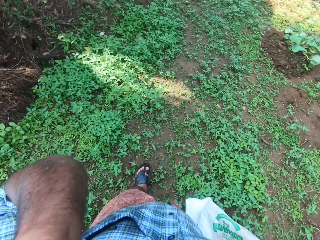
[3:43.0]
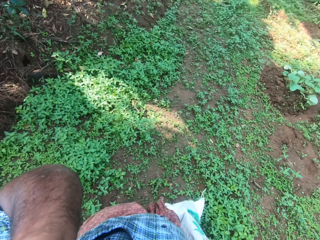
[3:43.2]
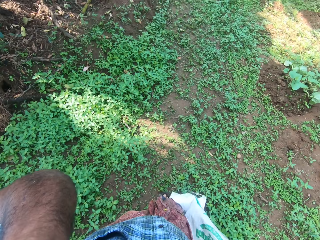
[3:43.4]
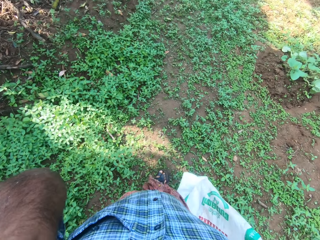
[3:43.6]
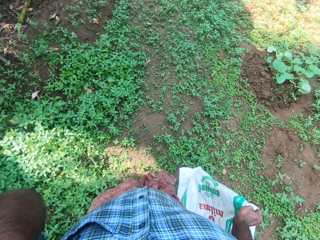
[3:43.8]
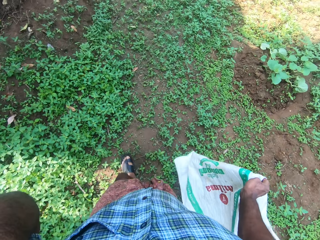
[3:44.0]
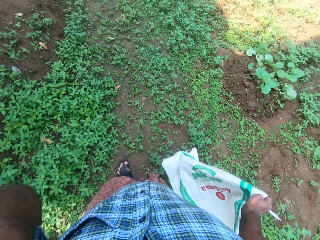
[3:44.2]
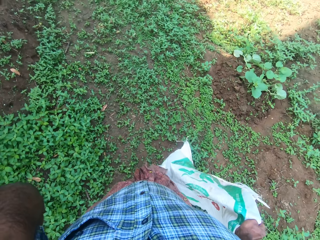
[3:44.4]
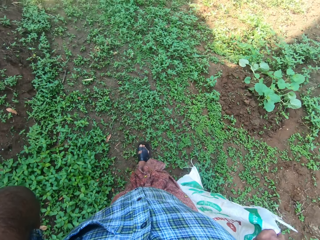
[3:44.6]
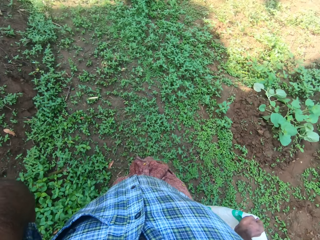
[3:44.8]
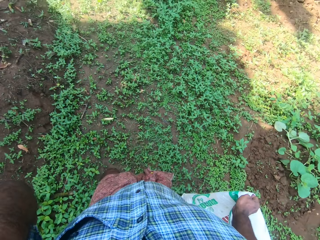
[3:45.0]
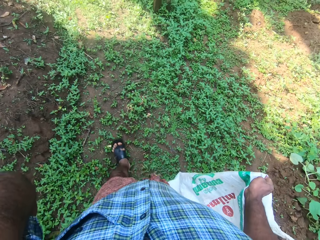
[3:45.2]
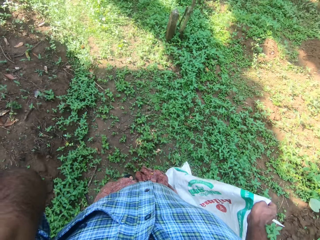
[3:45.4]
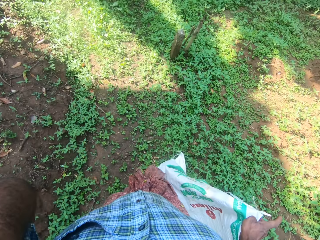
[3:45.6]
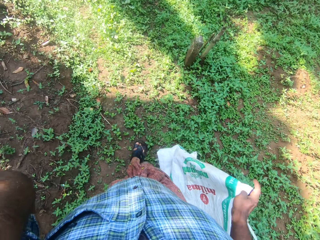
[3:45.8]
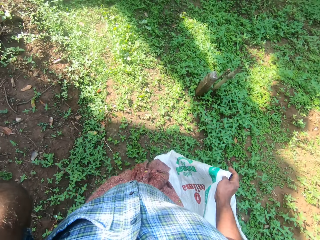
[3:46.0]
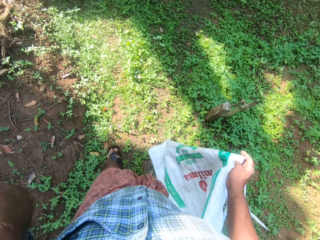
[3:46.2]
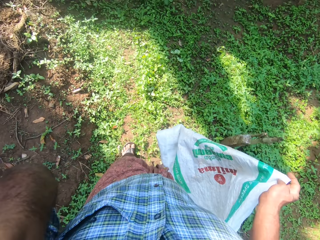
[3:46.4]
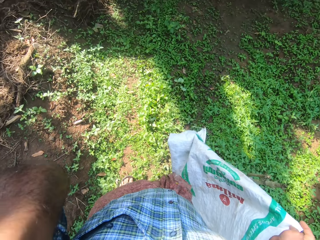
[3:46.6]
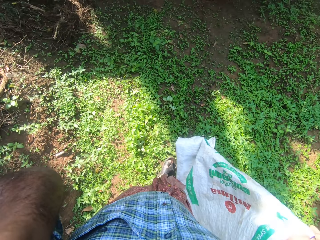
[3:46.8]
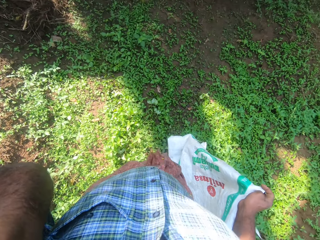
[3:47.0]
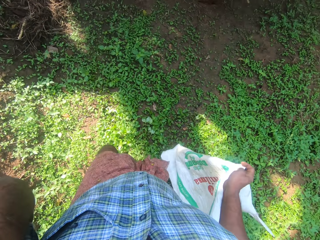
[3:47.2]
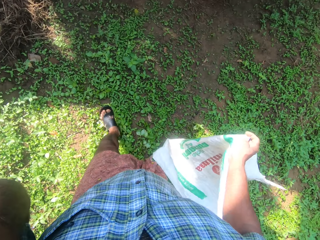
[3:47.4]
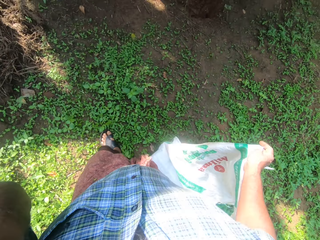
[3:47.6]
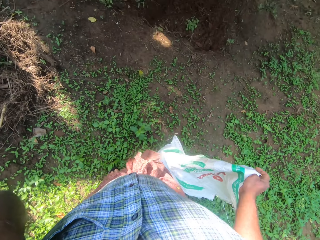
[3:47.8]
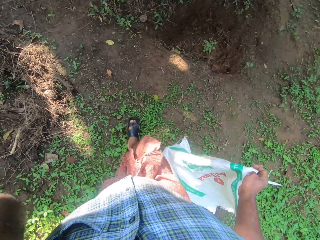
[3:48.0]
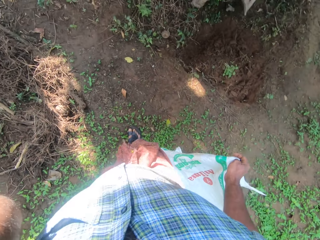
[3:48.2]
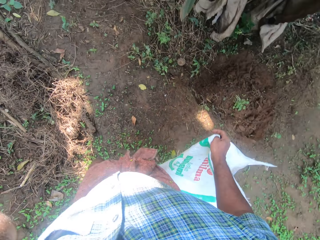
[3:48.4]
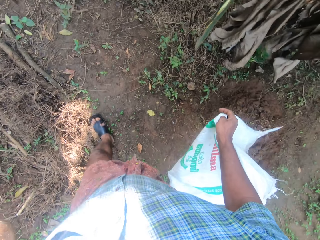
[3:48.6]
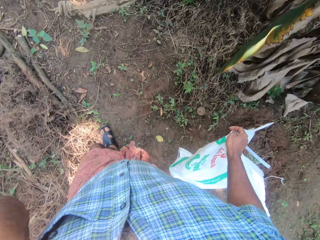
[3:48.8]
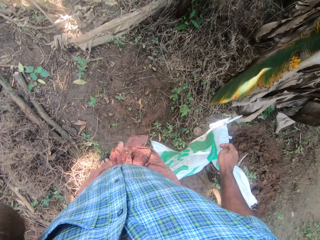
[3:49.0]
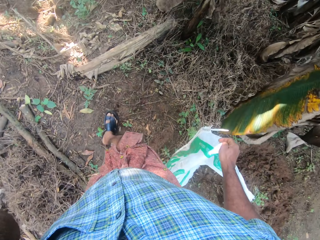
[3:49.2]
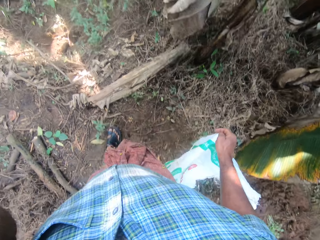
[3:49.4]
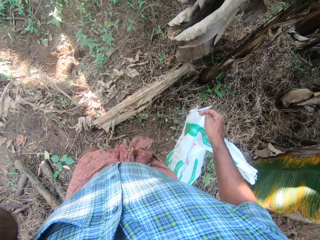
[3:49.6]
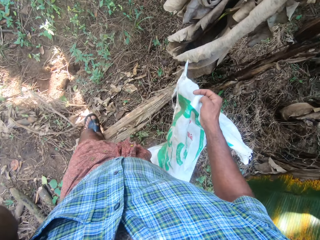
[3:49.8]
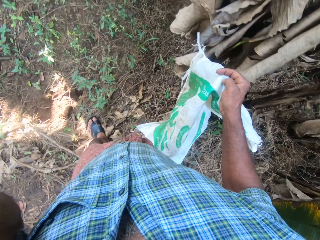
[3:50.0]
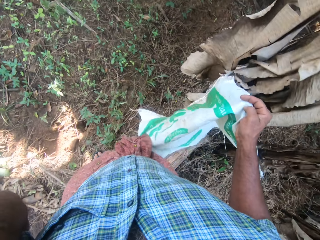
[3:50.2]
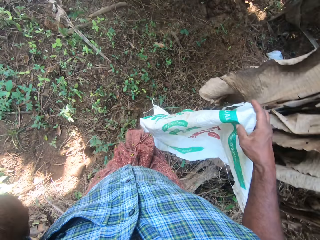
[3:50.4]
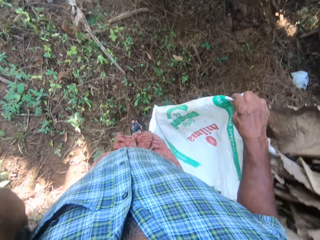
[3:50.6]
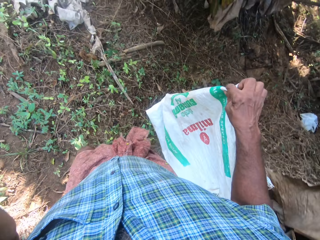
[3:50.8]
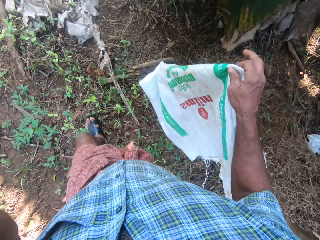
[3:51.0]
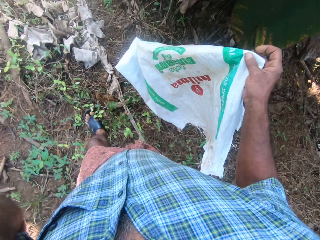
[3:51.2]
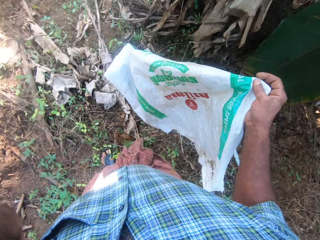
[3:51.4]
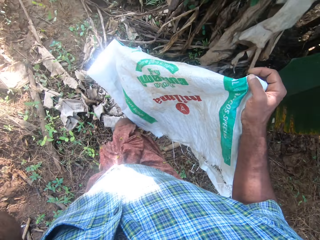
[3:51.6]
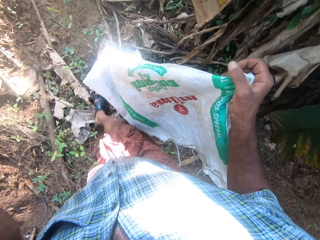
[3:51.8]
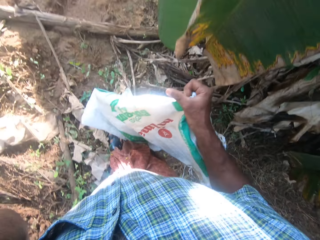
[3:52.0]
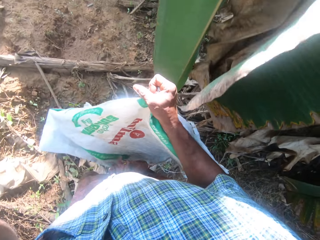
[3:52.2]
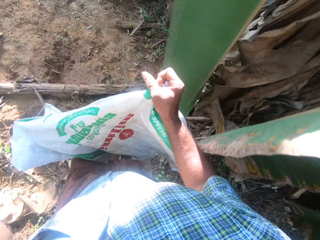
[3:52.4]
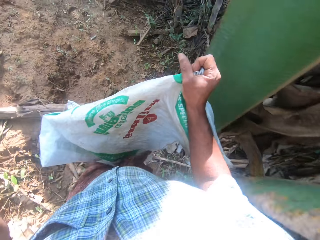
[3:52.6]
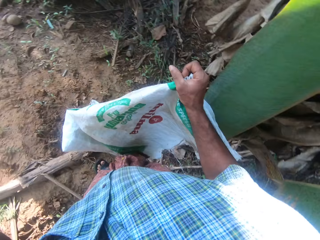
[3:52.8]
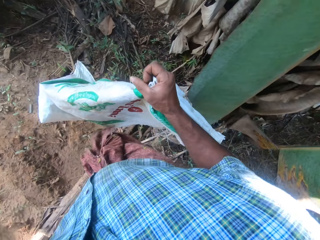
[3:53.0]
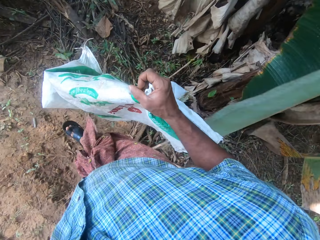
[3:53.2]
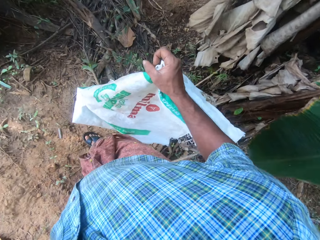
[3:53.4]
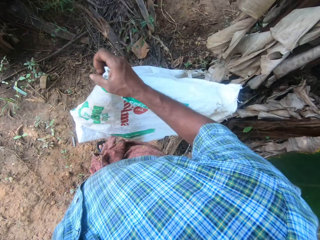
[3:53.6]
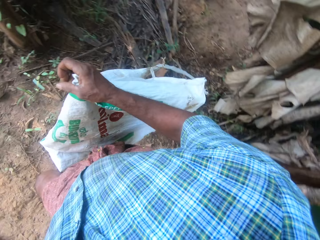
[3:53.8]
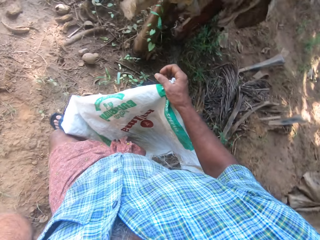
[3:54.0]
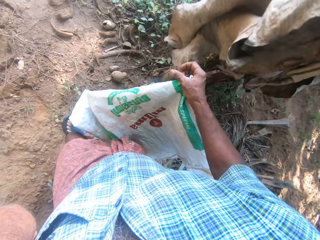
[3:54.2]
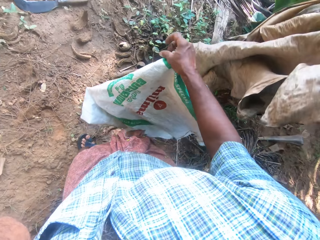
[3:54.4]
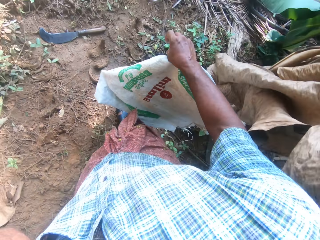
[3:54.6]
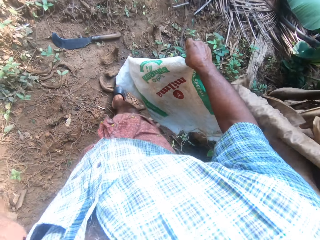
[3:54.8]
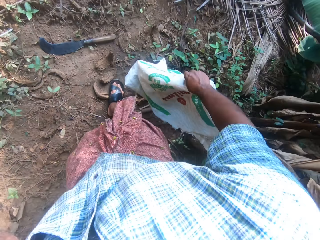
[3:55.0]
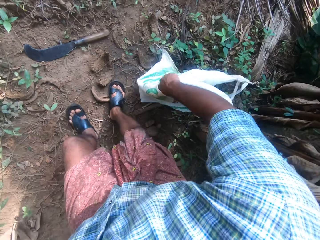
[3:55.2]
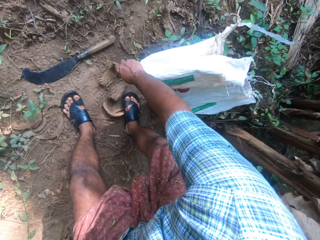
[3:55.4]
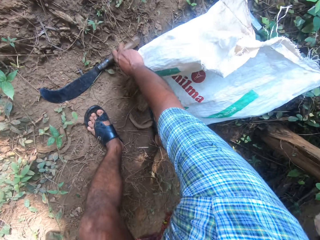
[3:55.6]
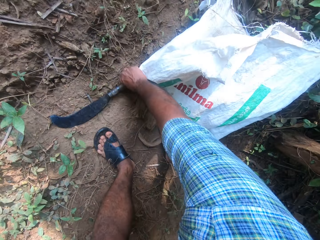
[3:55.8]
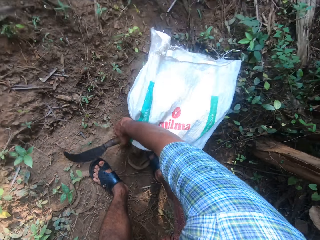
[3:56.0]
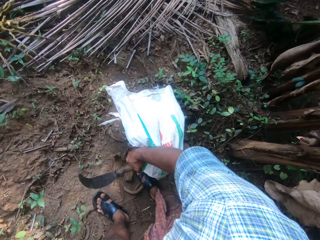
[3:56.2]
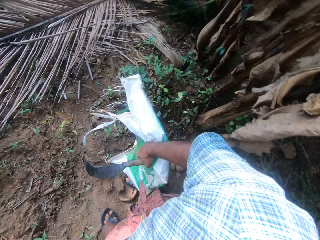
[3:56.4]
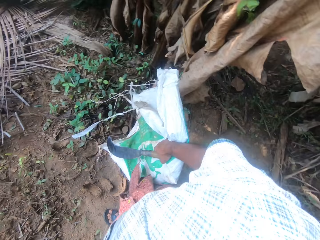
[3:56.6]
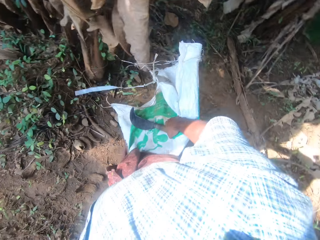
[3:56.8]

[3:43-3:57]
The camera wearer picks up the machete with the right hand.

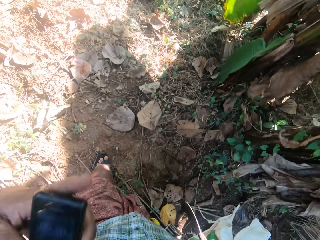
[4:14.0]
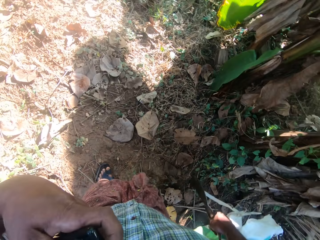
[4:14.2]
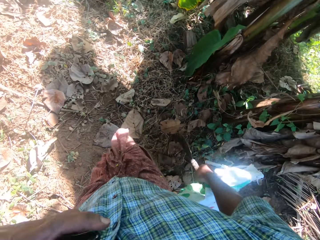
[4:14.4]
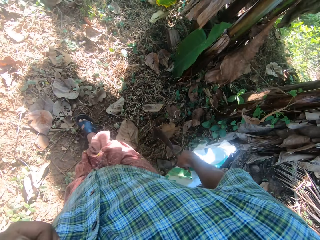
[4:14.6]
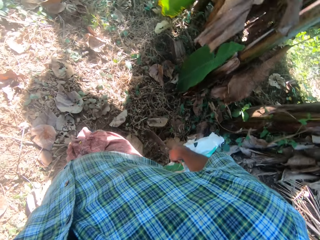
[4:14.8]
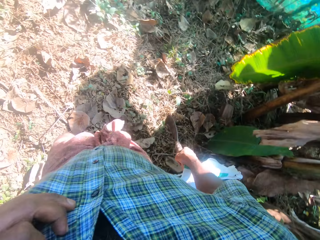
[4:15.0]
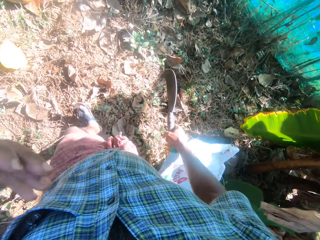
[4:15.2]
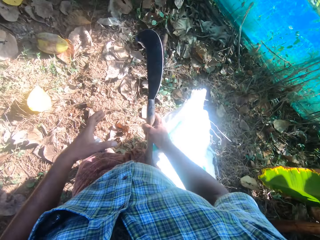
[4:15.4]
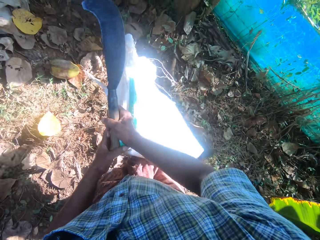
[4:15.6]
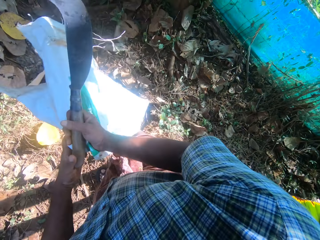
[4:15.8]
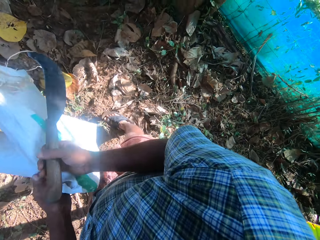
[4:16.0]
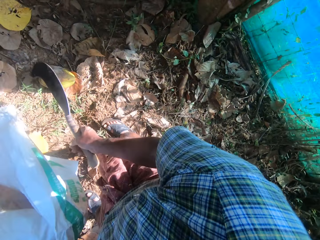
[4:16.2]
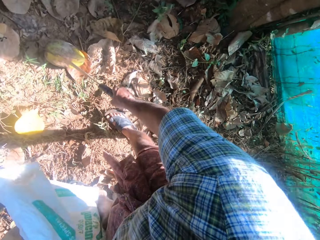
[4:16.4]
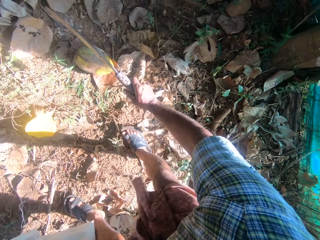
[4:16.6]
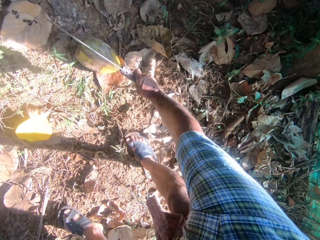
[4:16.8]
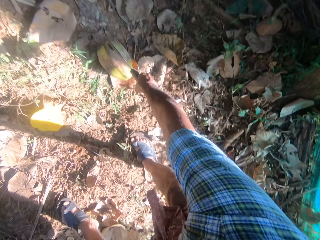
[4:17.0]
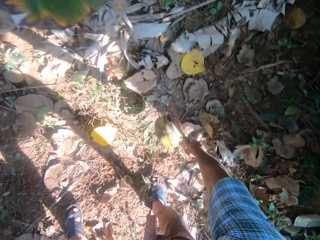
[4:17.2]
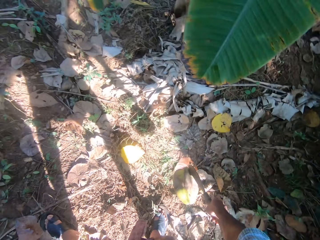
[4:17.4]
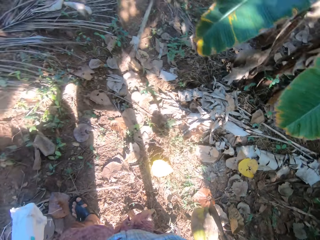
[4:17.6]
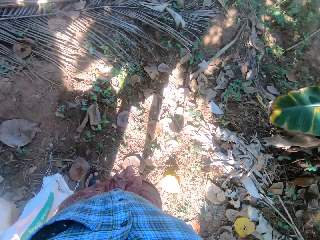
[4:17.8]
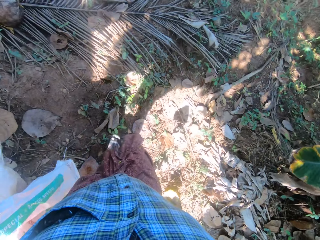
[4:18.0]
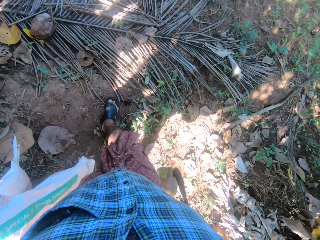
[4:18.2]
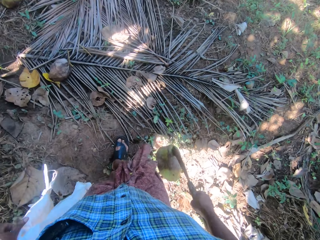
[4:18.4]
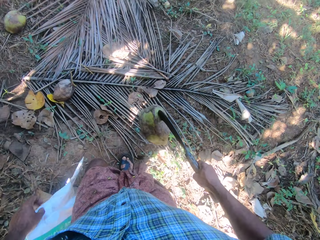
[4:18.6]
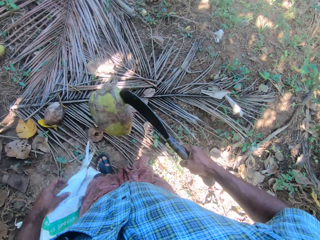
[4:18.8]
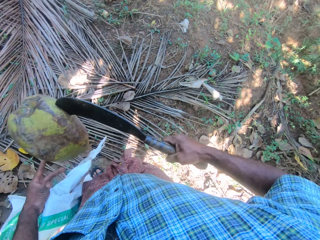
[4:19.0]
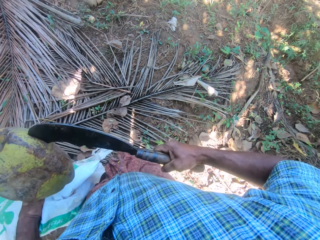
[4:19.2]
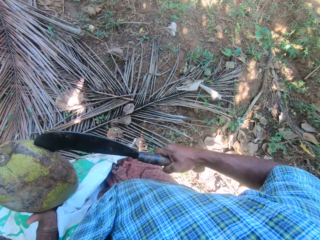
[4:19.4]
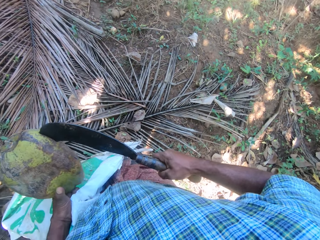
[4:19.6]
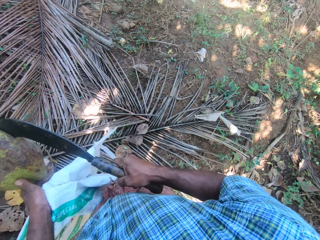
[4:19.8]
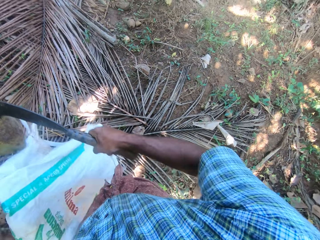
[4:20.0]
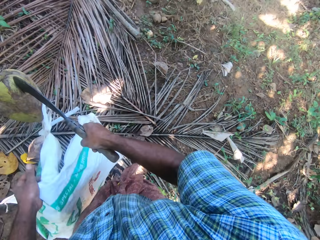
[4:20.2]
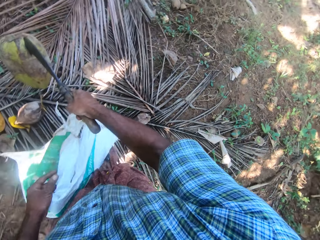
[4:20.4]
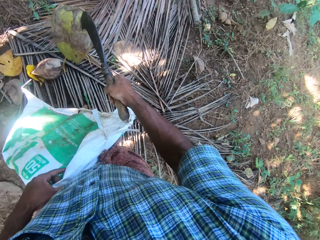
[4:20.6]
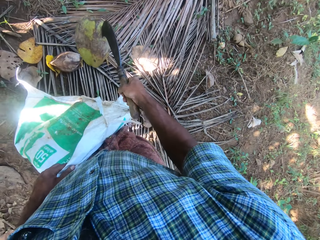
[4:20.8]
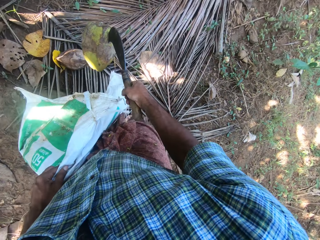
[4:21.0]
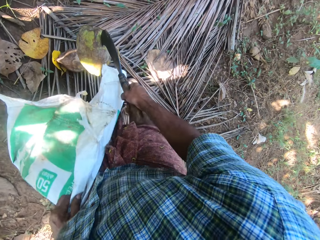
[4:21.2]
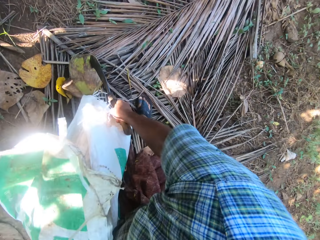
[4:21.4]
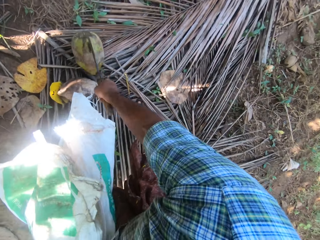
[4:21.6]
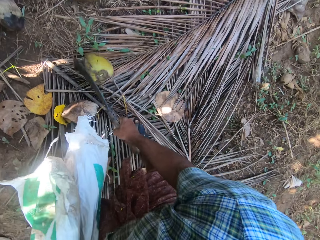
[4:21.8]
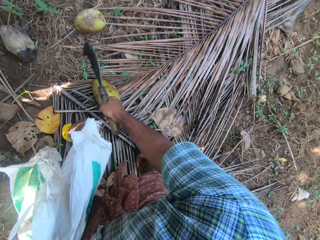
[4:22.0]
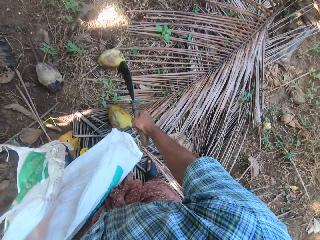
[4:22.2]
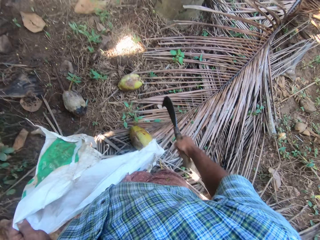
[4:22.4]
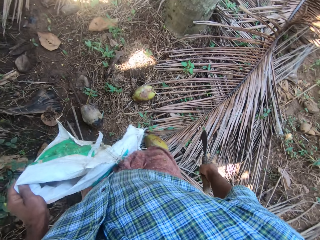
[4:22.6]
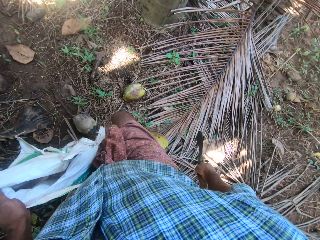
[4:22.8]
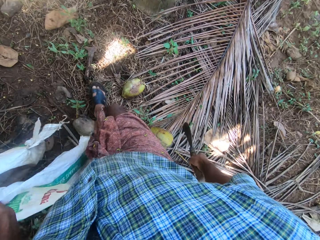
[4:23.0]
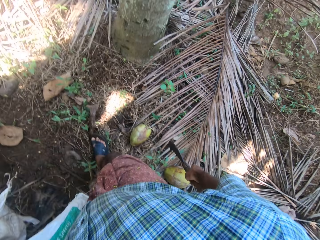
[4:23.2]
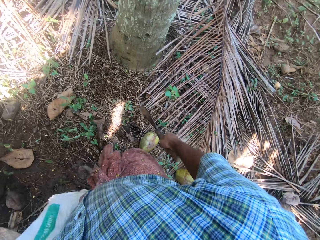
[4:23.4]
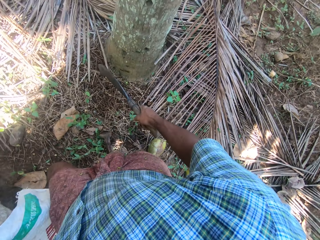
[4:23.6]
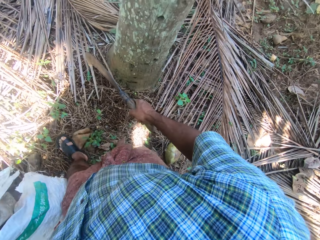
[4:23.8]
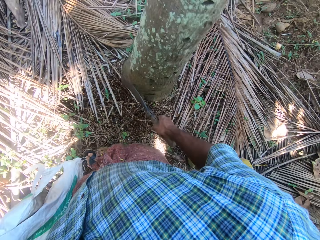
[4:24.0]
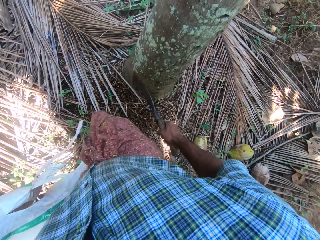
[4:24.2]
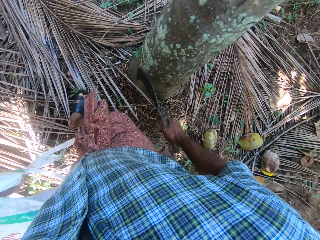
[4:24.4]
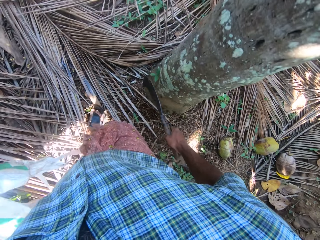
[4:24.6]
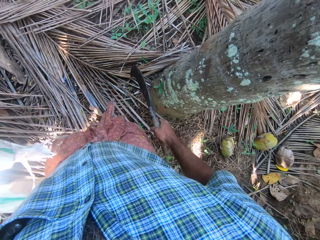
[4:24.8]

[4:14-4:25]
The camera wearer puts the mobile phone inside the pocket. They pass the bag to the left hand. They hit the coconut with a machete. They collect coconut around the farm. They pick up the machete with the right hand. They carry the coconut with the machete. They walk around. They touch the coconut with the left hand. They put the coconut on the ground with the machete. They walk around.
